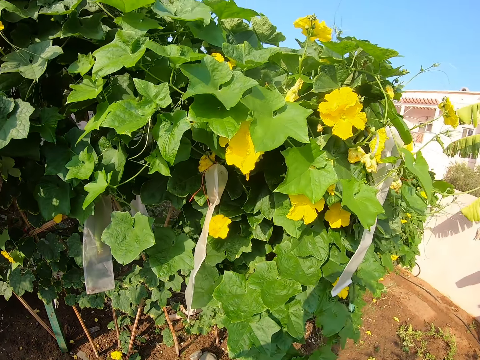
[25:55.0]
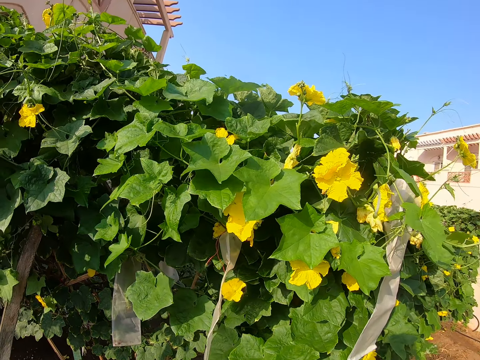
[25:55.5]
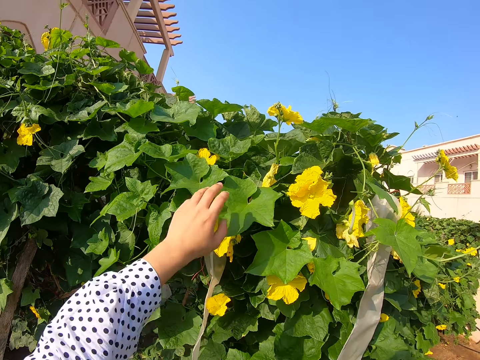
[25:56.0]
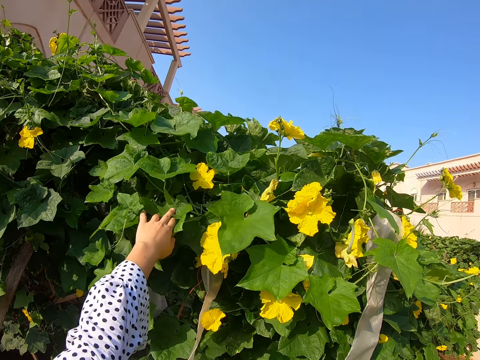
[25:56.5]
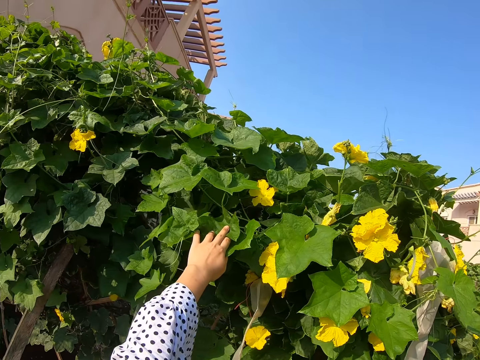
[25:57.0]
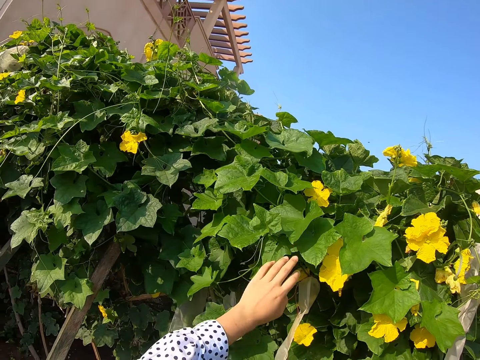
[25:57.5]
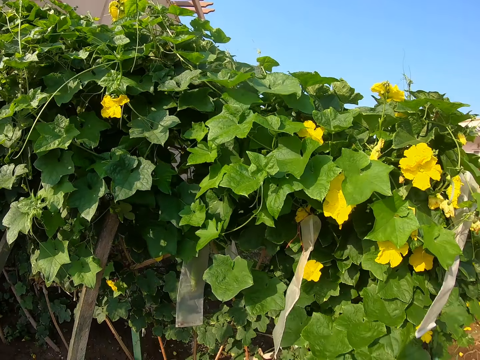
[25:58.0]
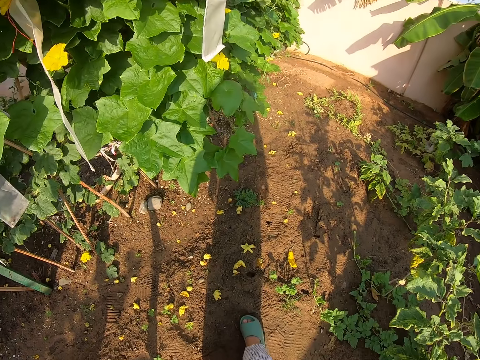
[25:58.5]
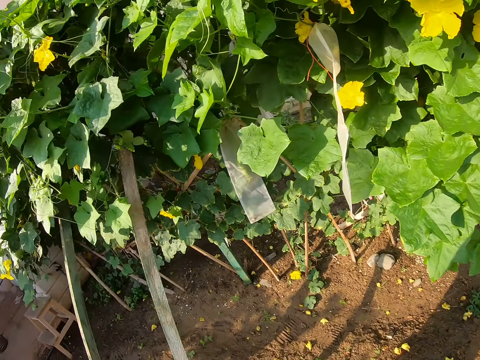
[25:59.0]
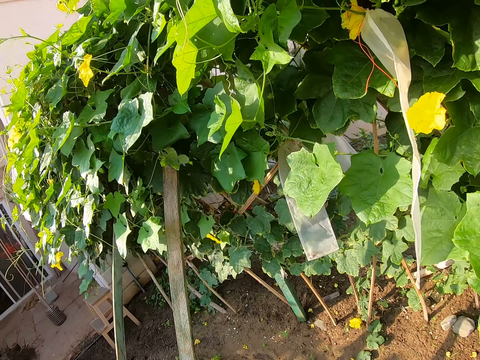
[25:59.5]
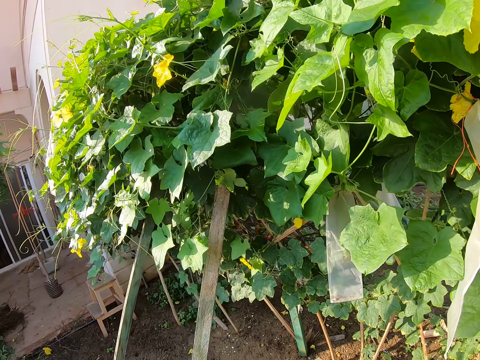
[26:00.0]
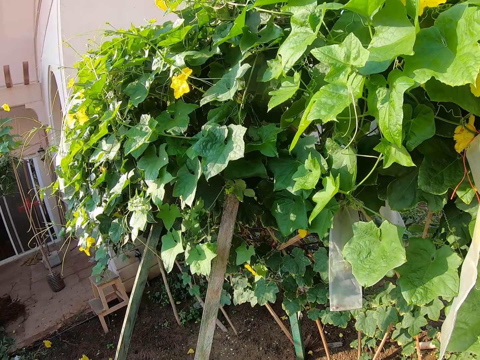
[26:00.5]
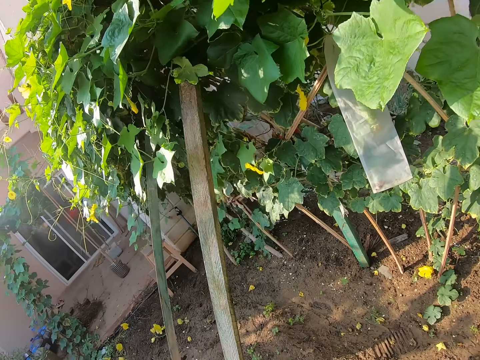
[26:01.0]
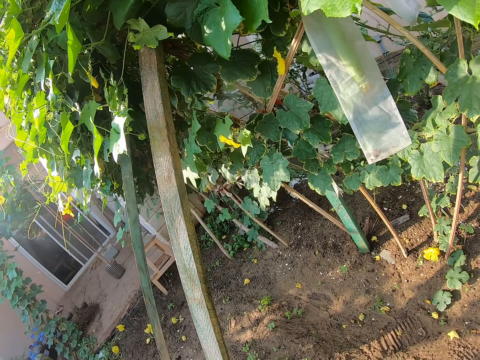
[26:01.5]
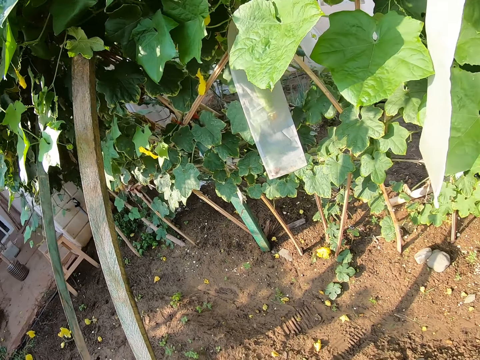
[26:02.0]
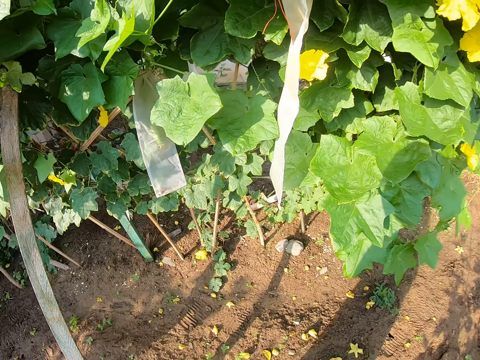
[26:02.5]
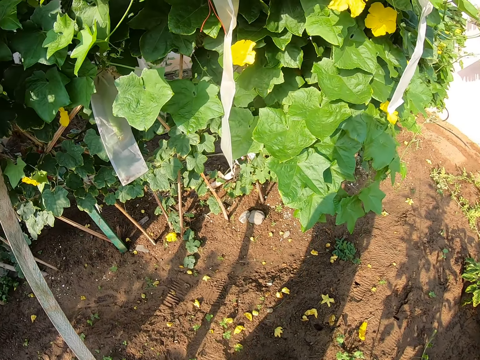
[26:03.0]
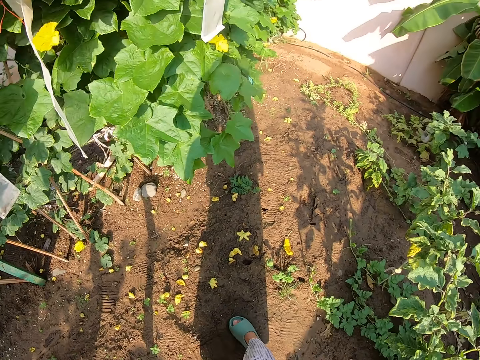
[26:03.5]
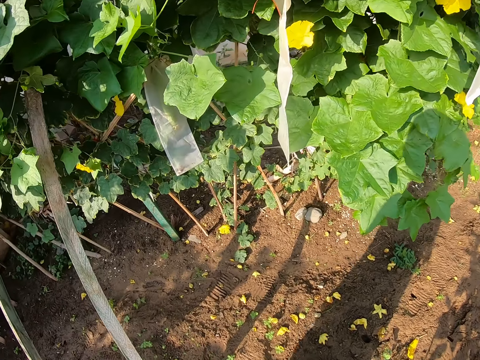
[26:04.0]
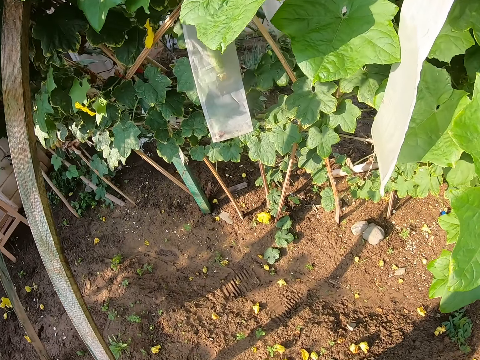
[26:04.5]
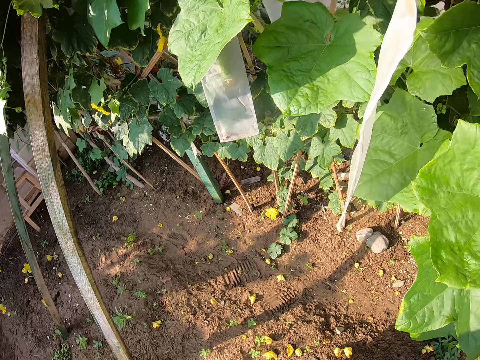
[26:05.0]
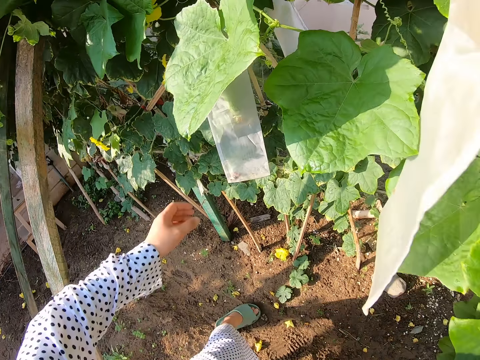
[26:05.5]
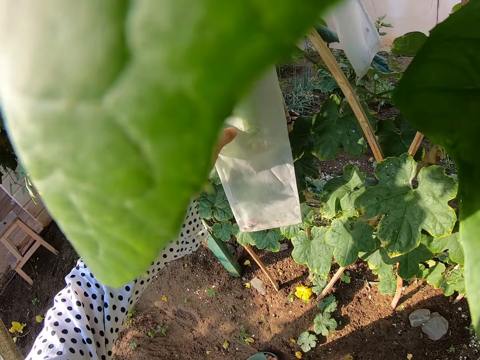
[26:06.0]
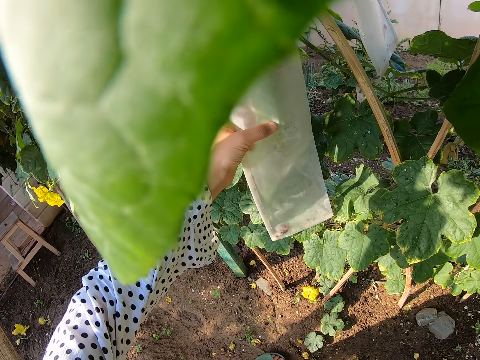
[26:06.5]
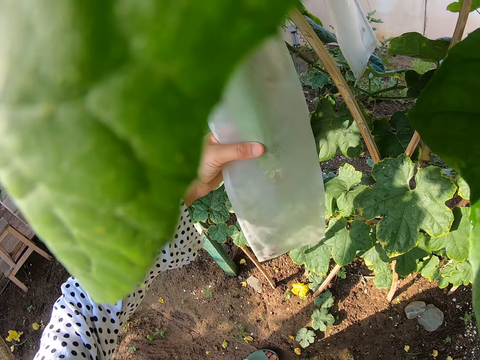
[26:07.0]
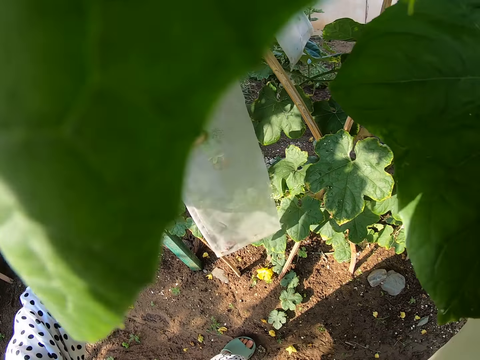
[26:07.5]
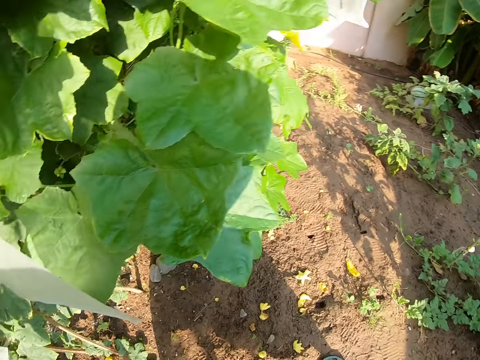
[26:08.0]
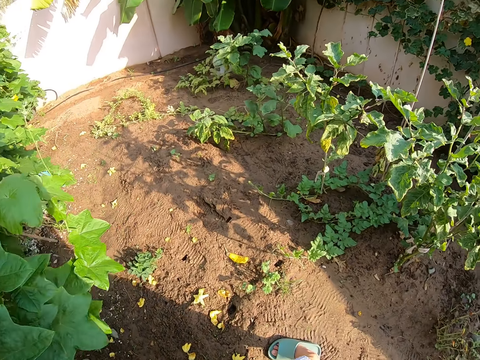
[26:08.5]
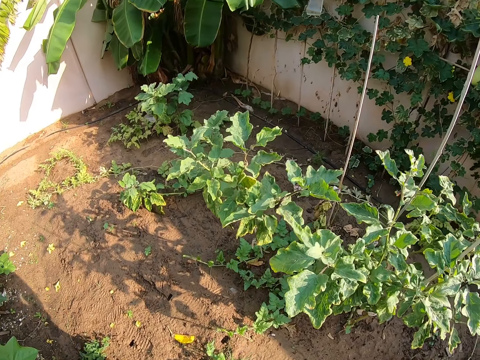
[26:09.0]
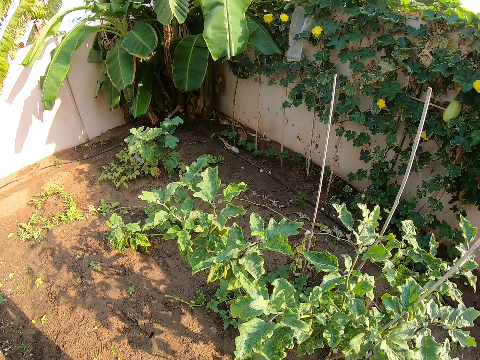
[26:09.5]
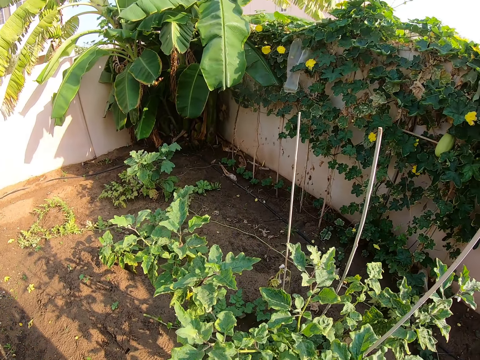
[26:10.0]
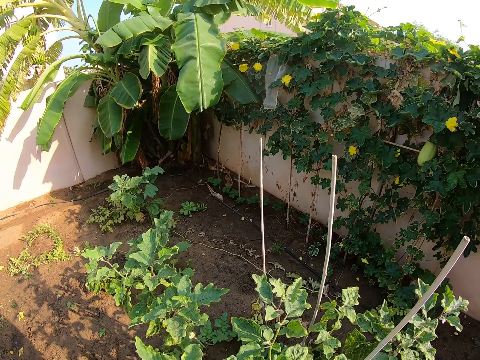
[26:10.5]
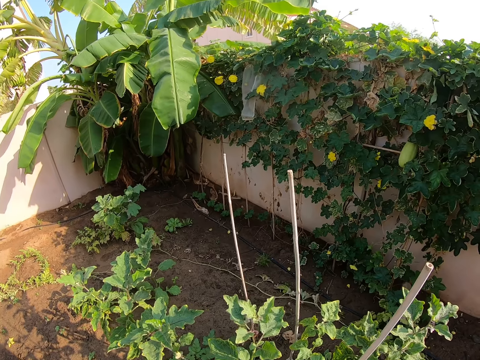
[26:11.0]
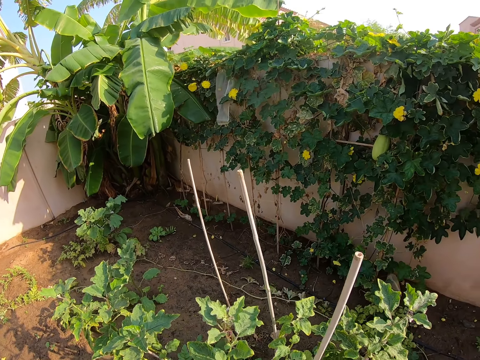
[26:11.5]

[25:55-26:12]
The camera wearer touches a leaf. They look around. They touch a paper bag hung on the plant. They hold the nylon. They look around.

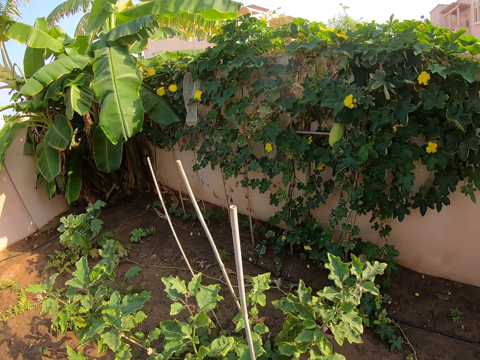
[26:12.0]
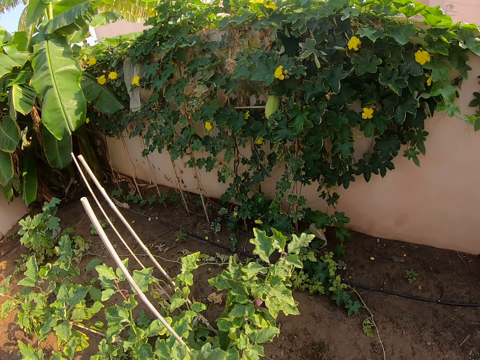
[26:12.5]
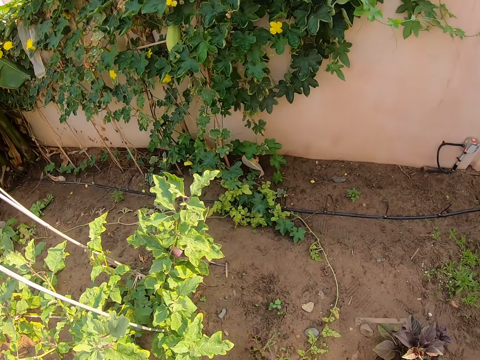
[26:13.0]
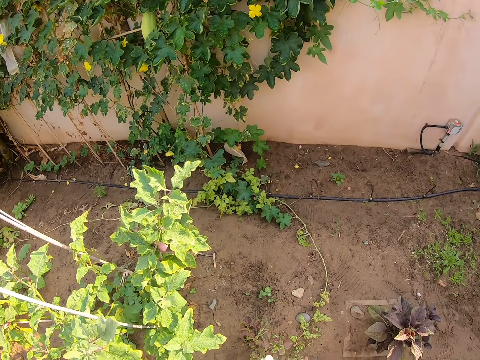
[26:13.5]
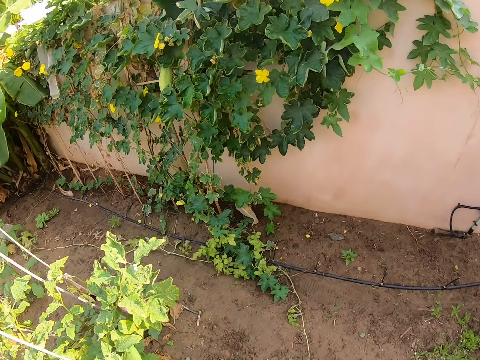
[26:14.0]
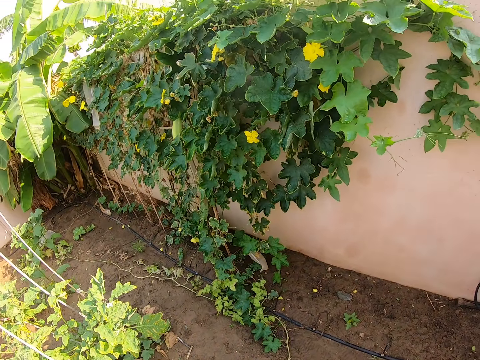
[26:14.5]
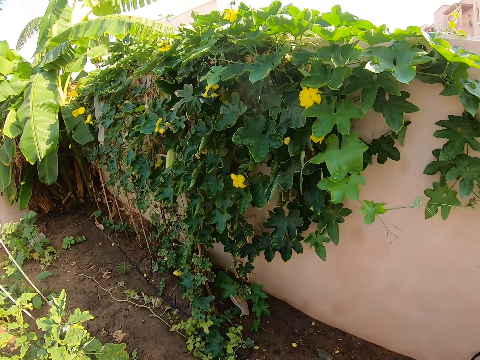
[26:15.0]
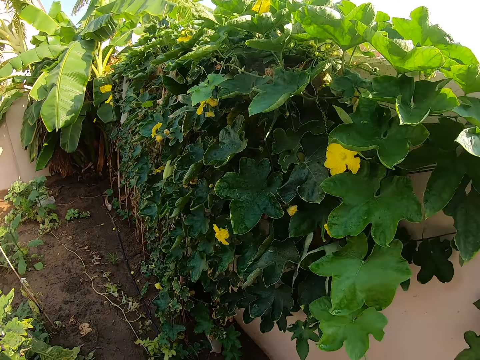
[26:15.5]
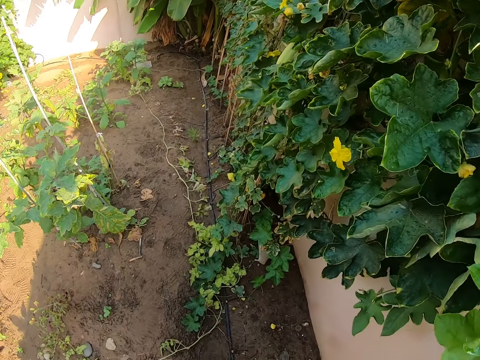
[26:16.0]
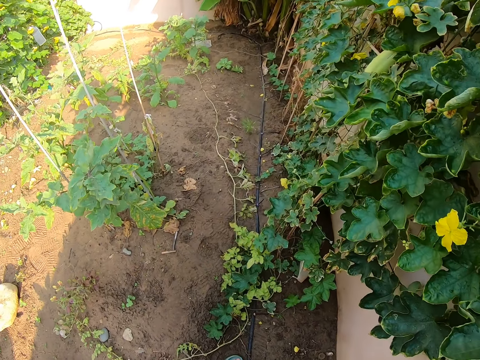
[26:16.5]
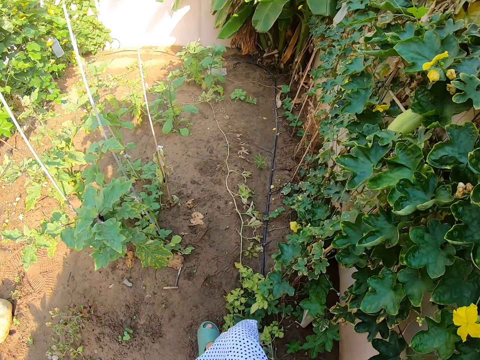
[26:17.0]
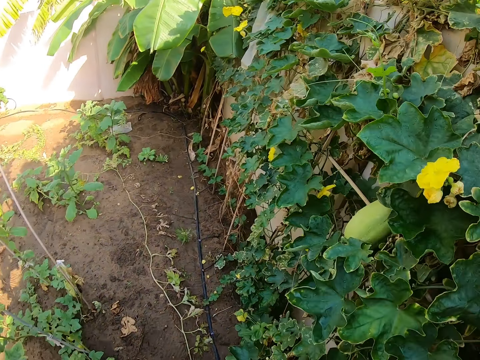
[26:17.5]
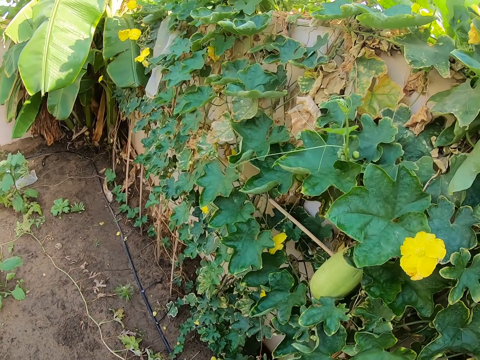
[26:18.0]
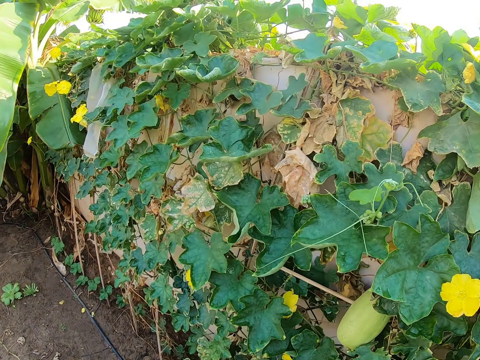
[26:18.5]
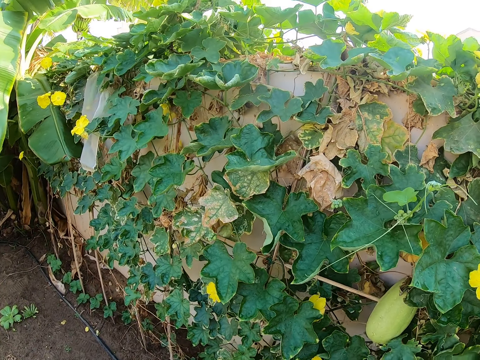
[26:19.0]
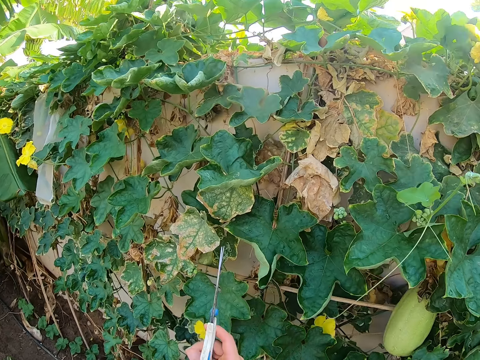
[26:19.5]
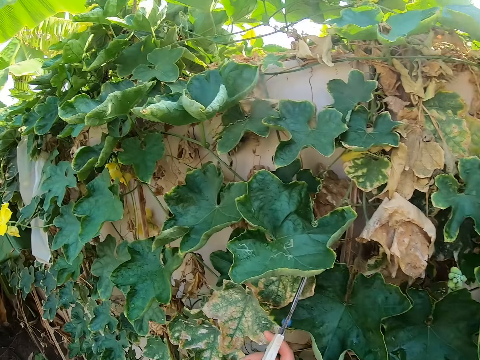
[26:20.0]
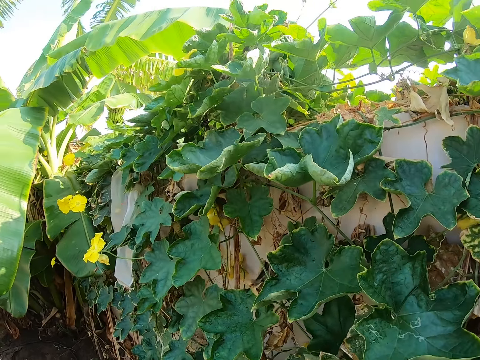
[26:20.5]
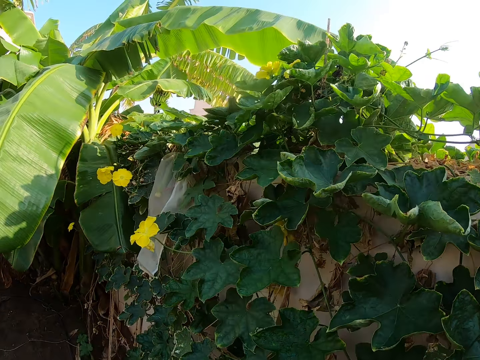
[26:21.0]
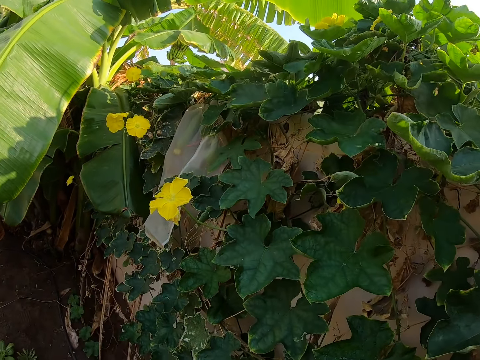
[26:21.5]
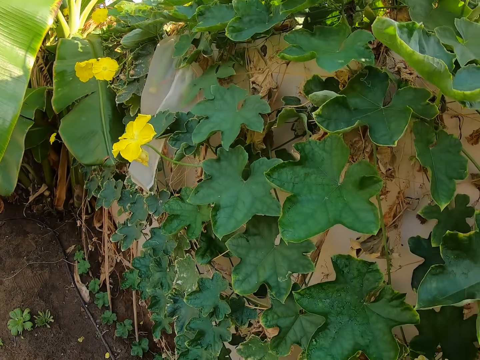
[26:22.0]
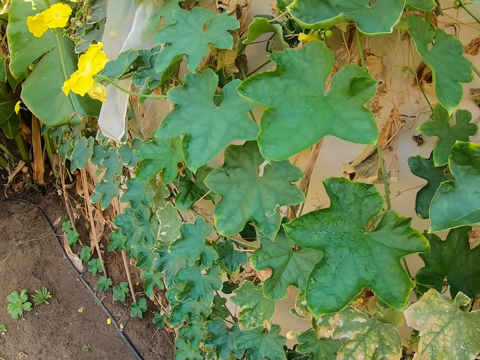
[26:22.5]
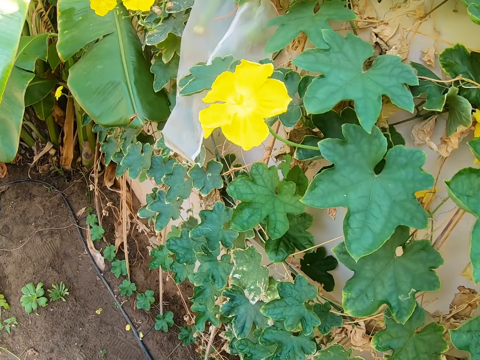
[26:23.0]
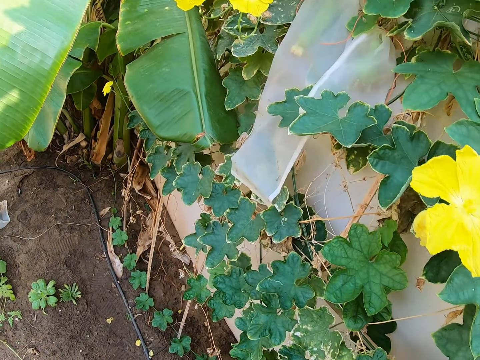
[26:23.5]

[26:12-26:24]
The camera wearer walks in the farm. They move to the other side of the plant. They hold the scissors.
